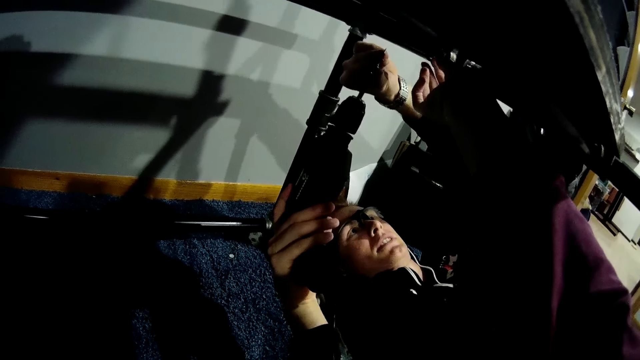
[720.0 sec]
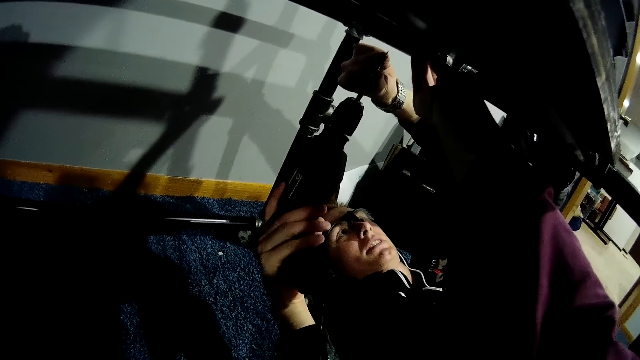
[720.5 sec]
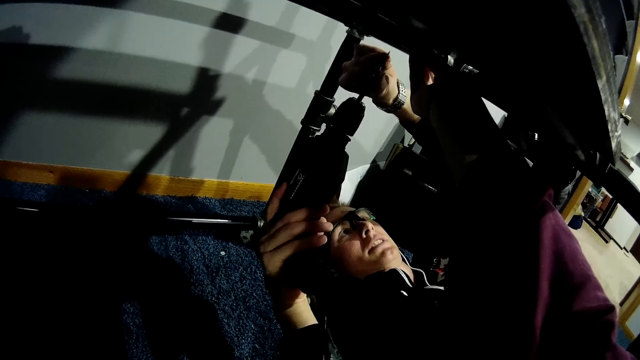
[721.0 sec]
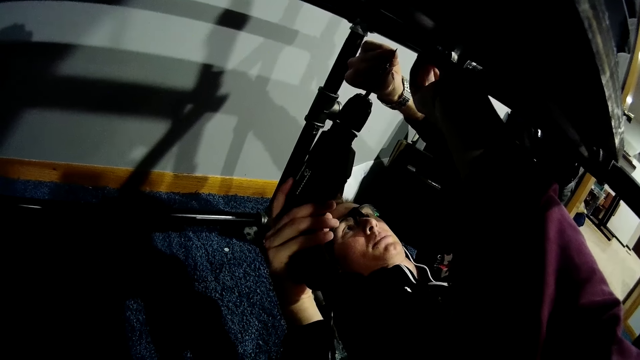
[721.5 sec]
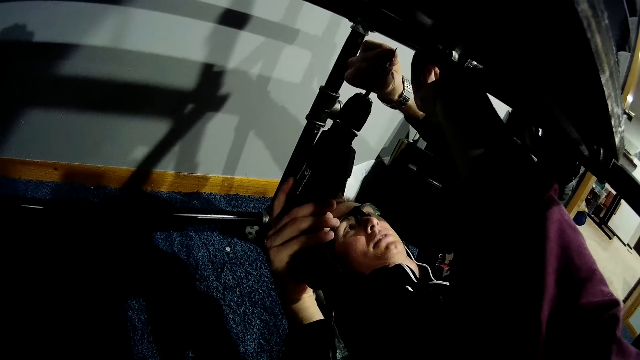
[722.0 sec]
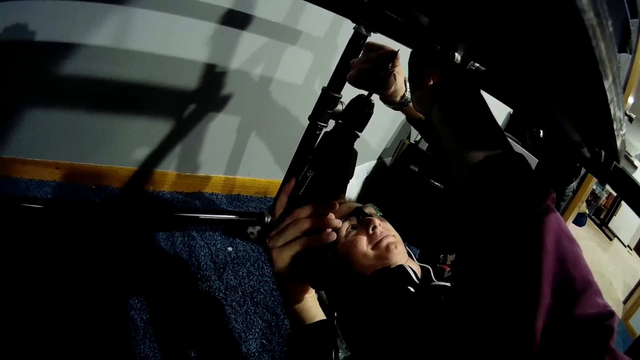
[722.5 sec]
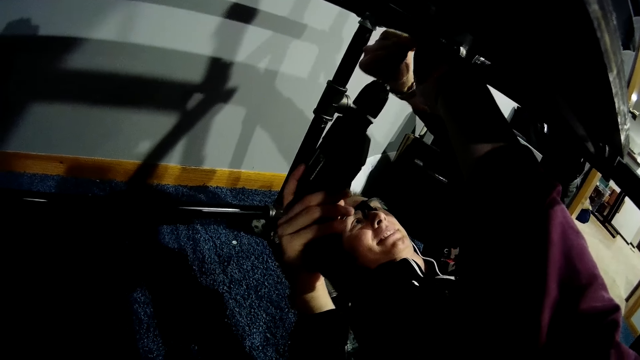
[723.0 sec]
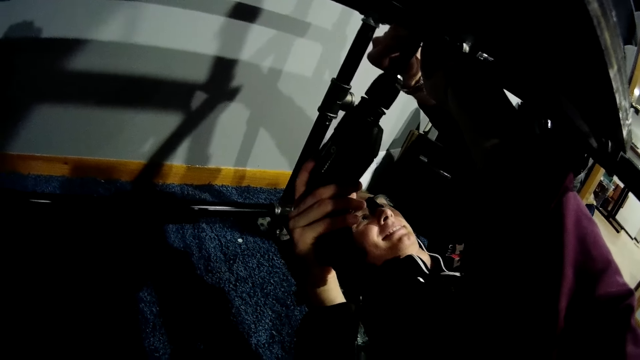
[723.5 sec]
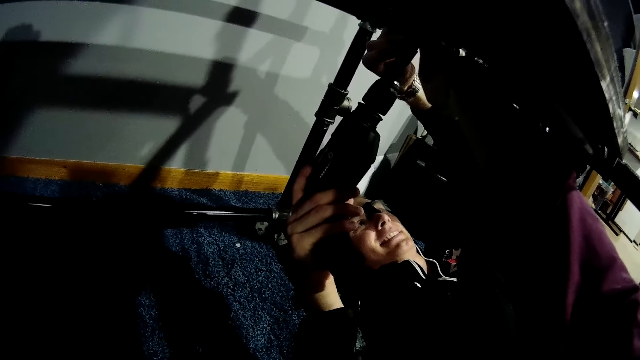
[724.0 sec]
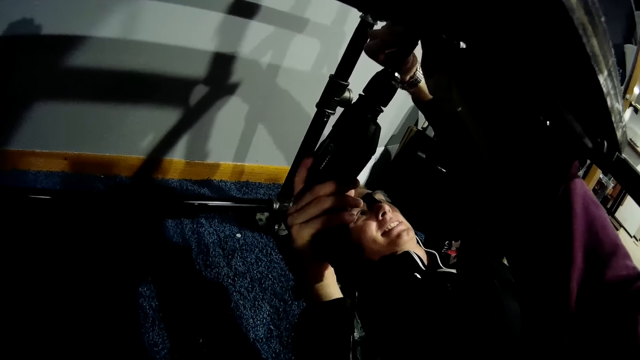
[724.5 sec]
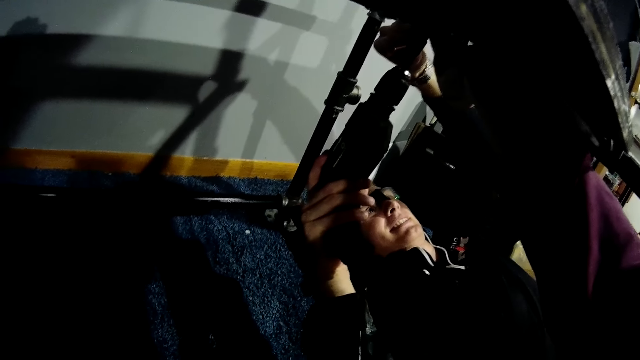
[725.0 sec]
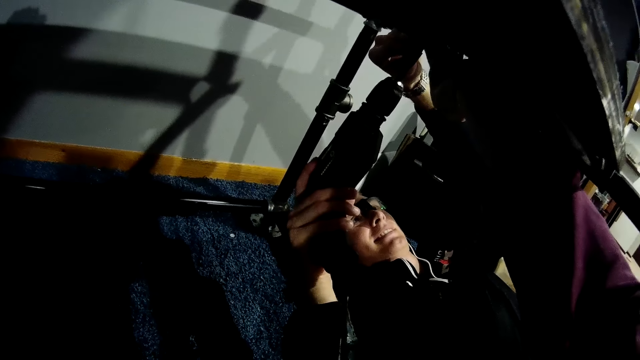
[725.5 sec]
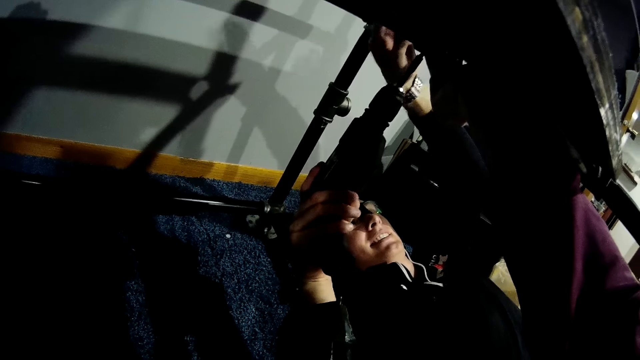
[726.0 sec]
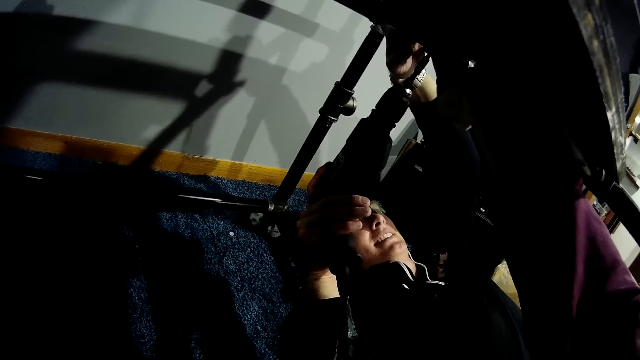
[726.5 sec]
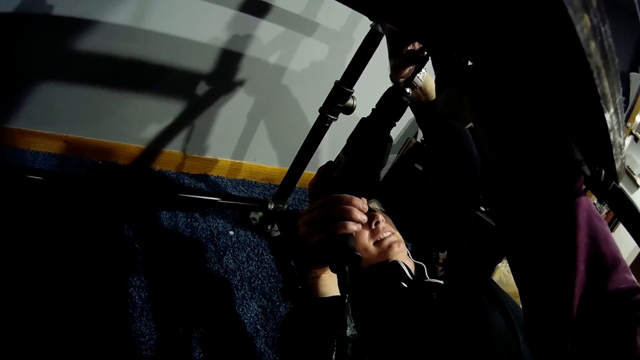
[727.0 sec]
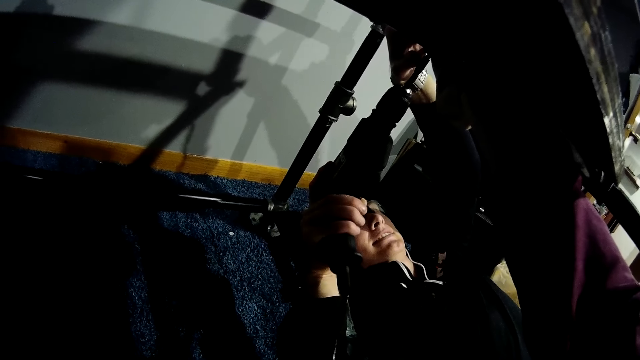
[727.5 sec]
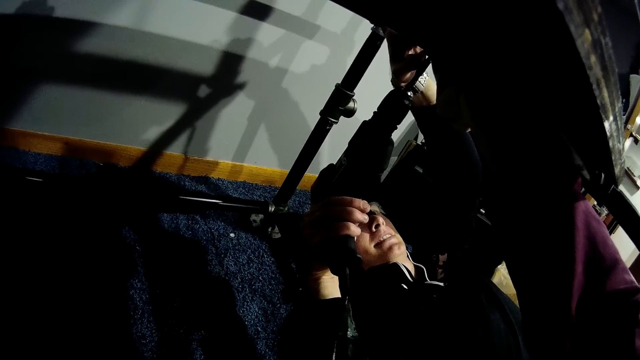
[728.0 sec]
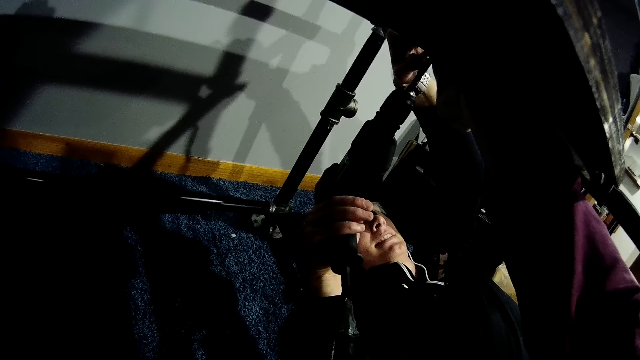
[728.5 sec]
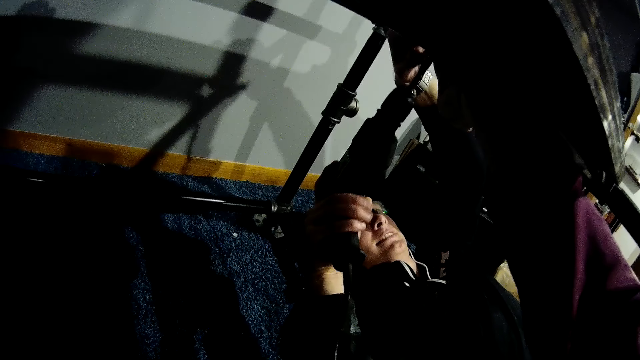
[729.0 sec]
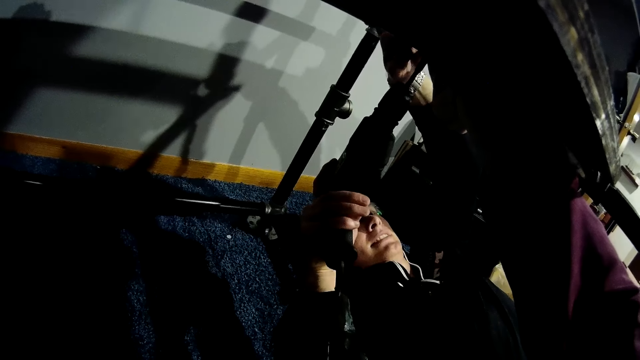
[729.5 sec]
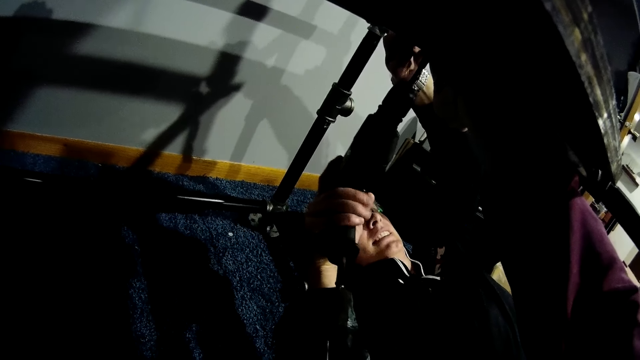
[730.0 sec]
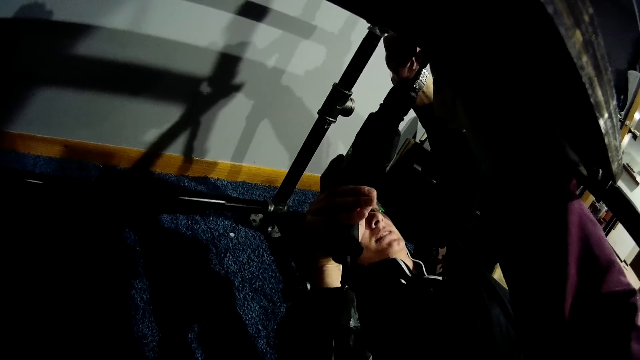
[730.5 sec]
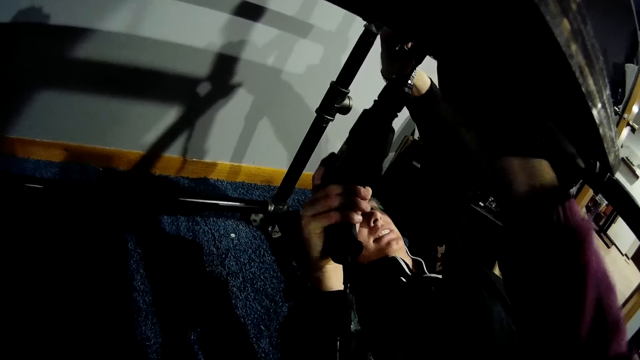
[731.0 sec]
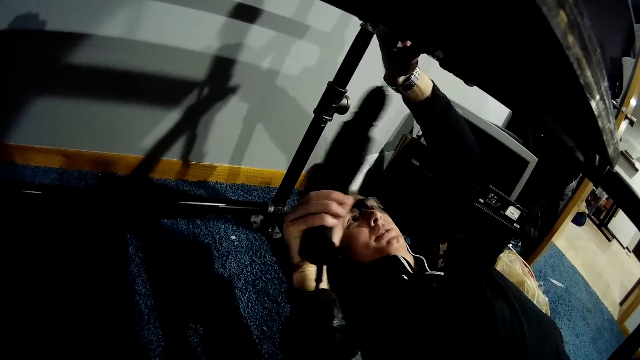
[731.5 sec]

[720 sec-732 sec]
The camera wearer holds timber. A man attaches the latch to the wooden slab with the nail gun. The man drills the timber.

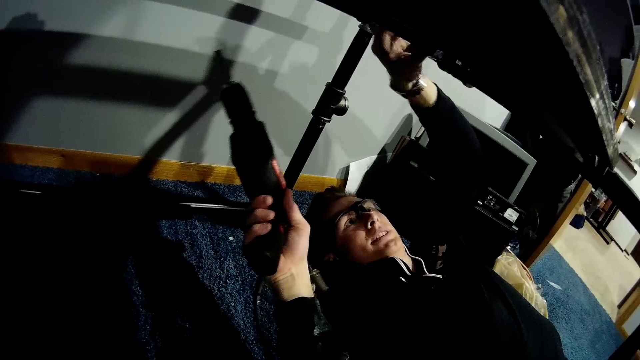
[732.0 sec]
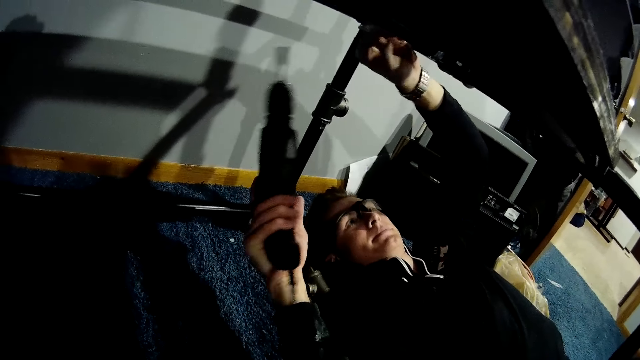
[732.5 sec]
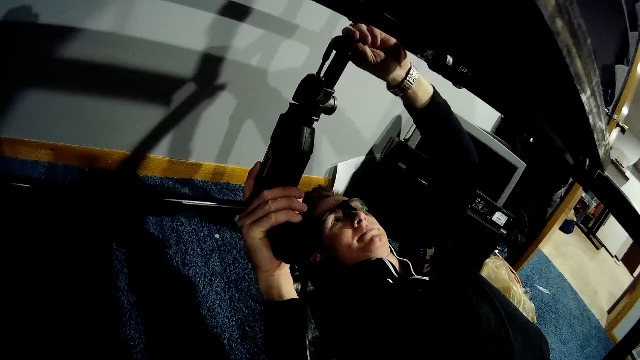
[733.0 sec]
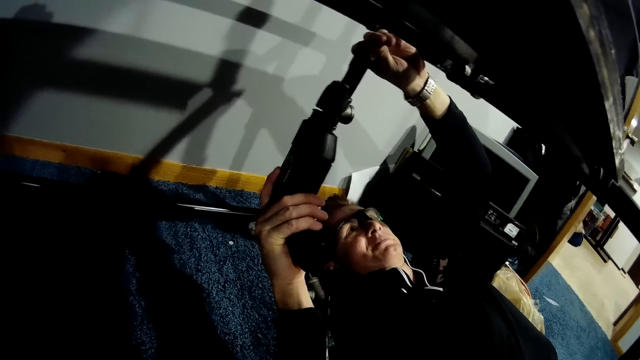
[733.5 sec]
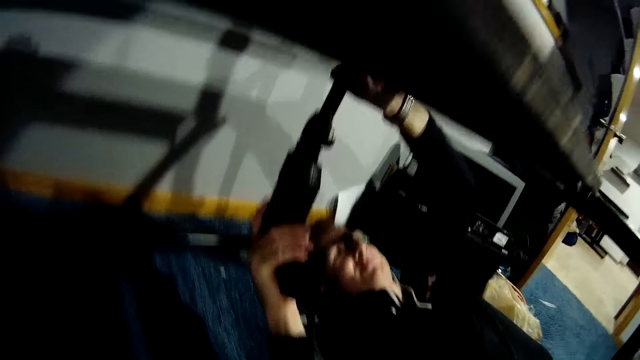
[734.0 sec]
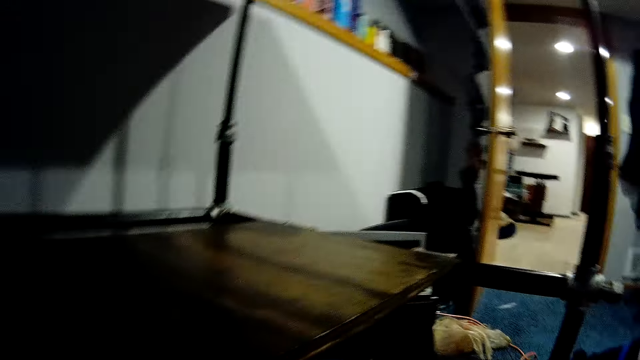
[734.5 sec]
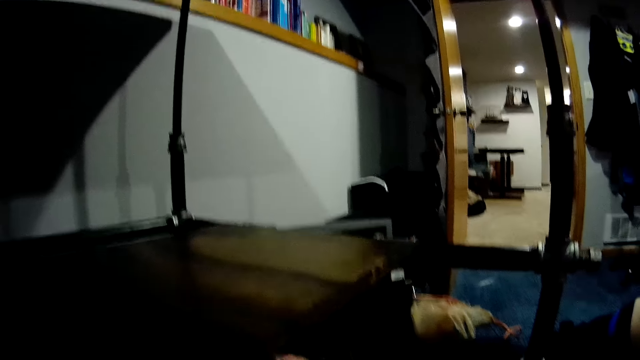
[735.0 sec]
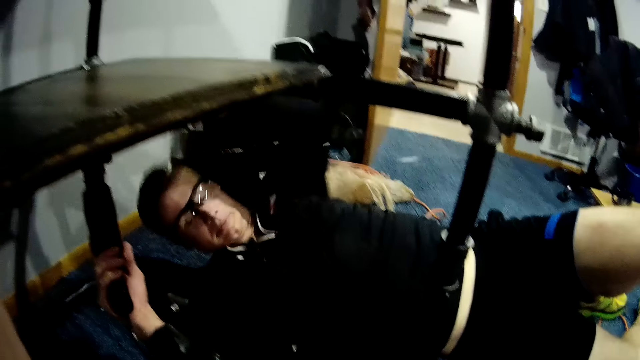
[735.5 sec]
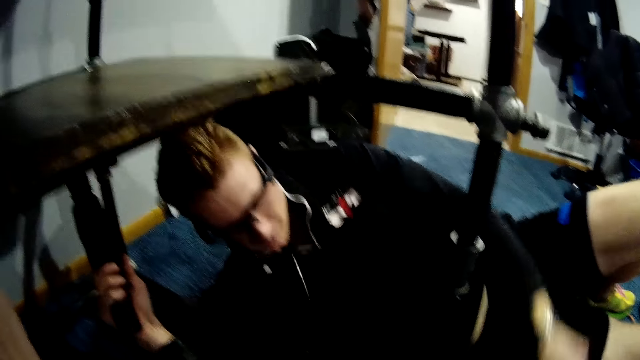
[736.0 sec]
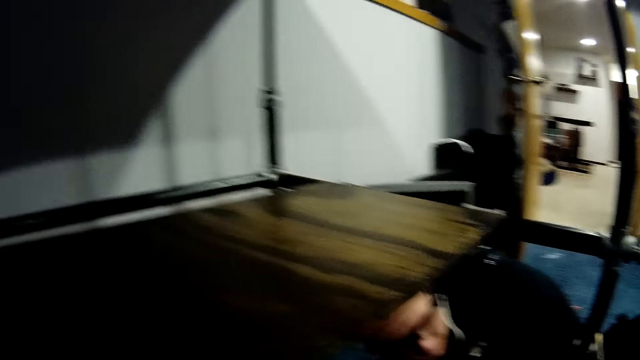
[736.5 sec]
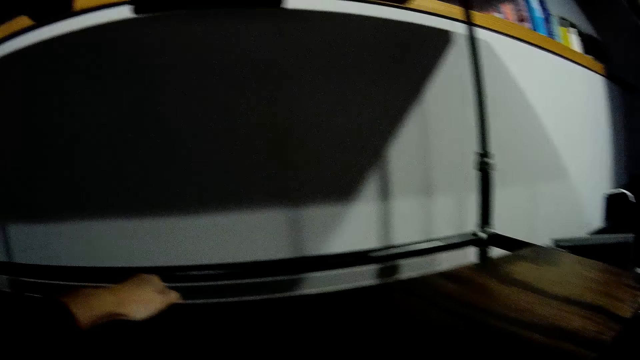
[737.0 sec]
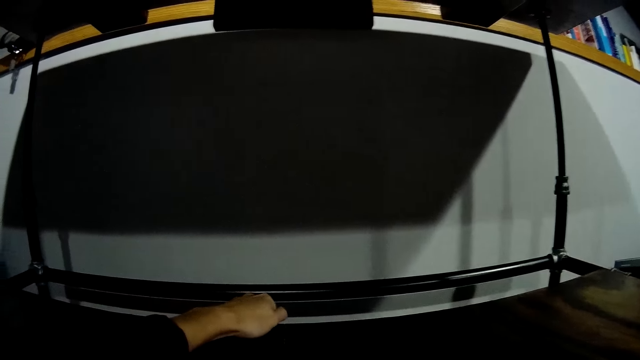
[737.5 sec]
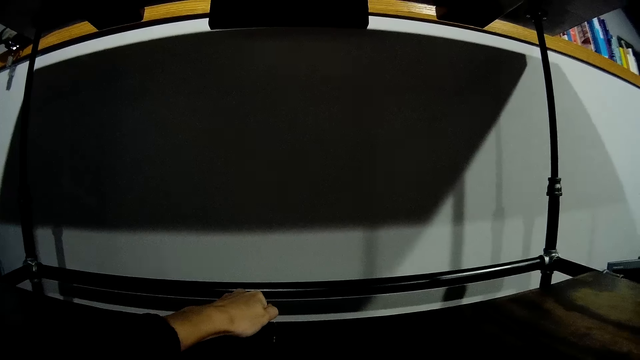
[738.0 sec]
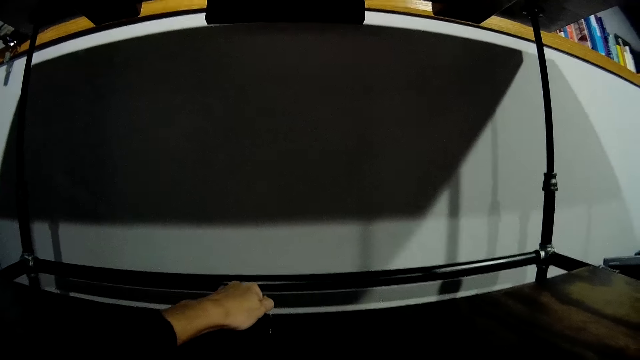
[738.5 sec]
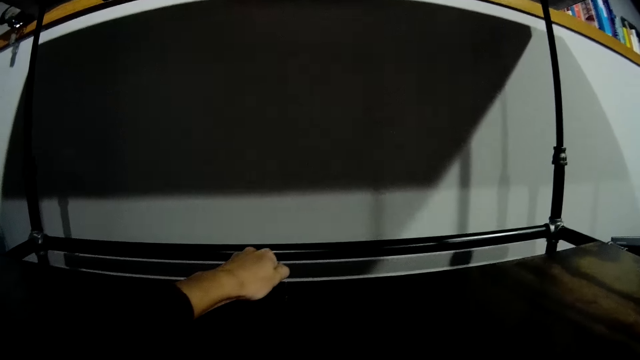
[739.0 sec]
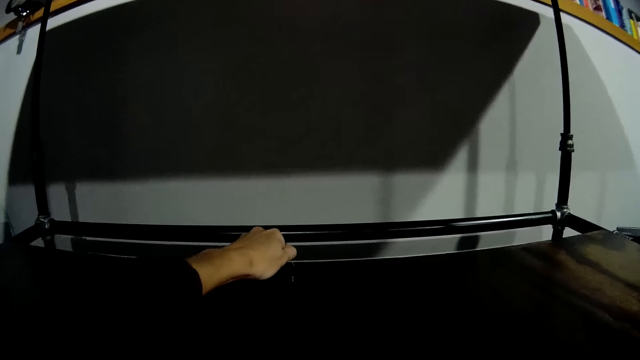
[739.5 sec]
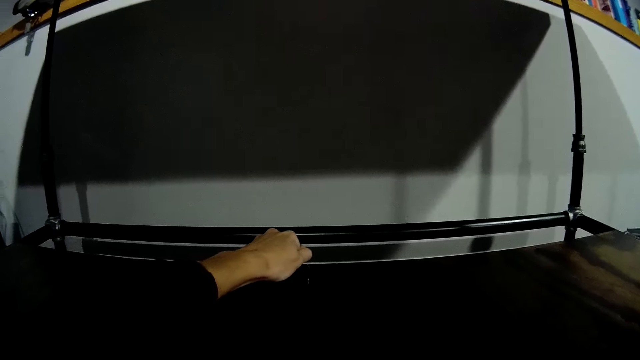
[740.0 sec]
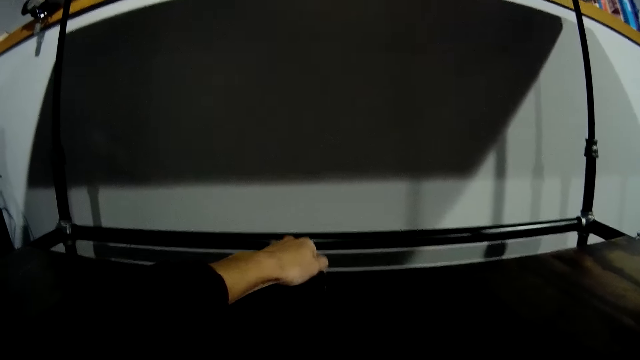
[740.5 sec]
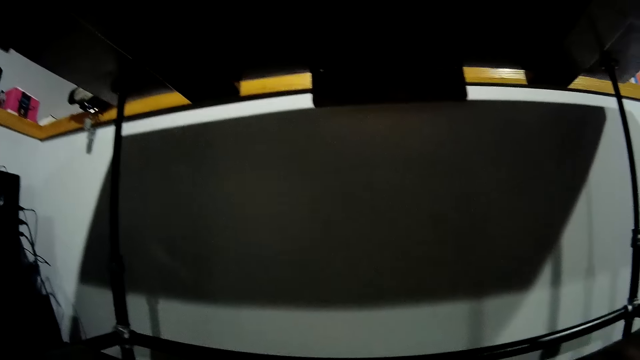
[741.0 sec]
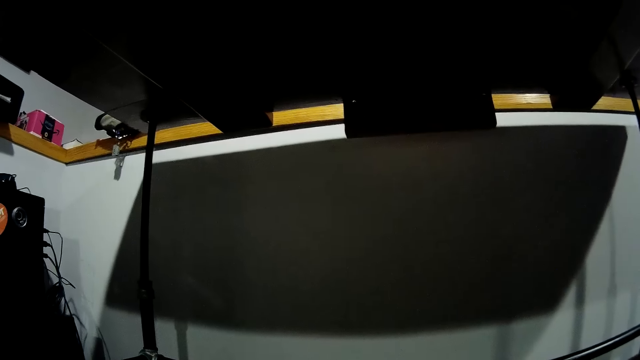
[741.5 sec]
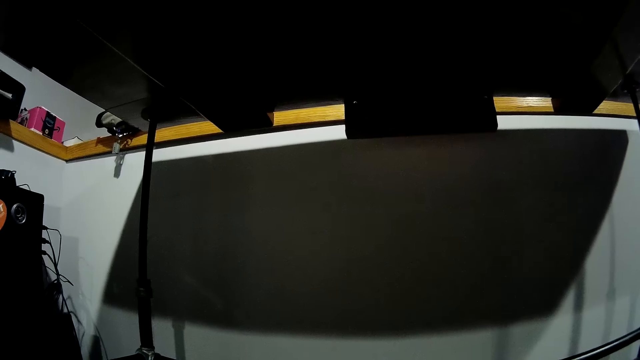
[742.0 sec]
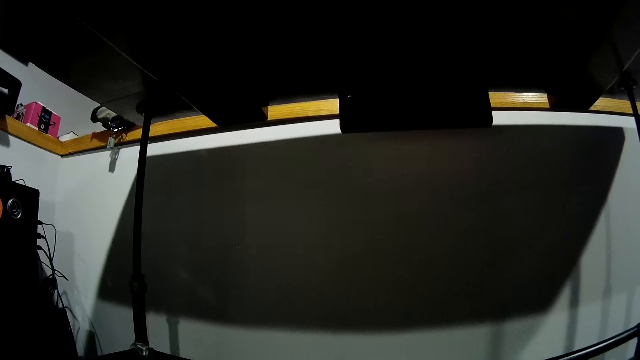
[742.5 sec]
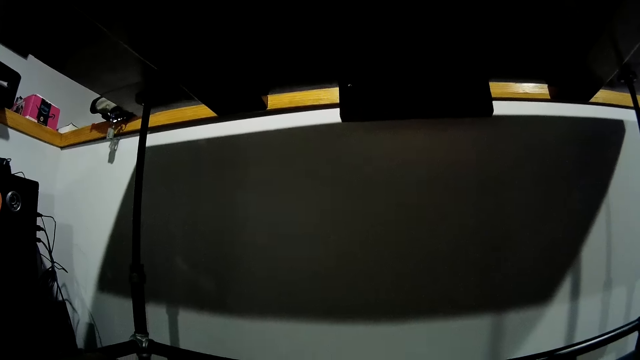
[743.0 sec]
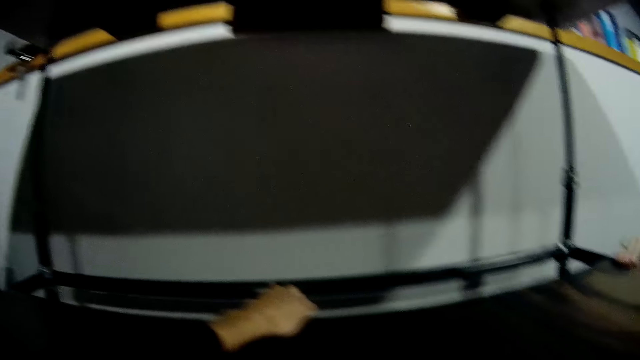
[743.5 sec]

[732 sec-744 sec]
A man places a nail on the nail gun in his right hand. The man fixes the drill bit. The man moves from the floor. The camera wearer places her left hand on the wooden slab. She holds the timber.
